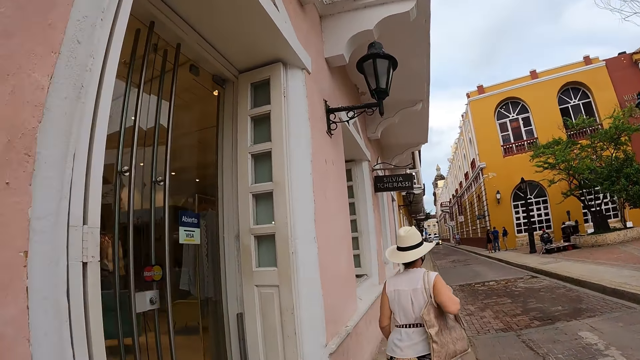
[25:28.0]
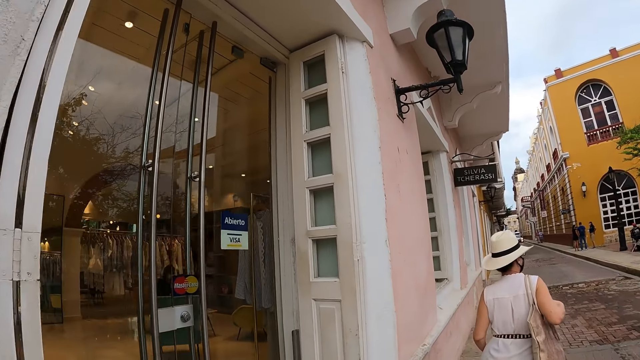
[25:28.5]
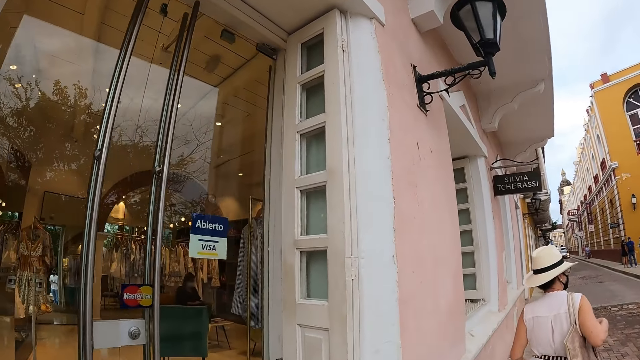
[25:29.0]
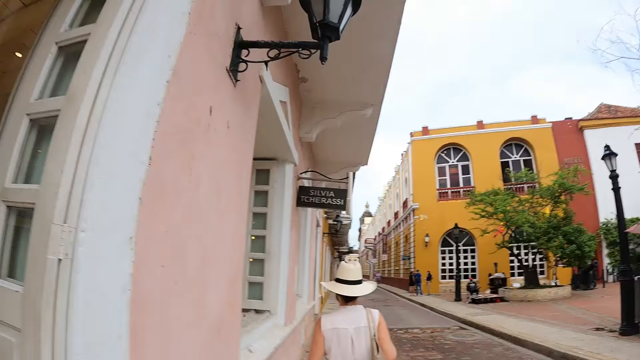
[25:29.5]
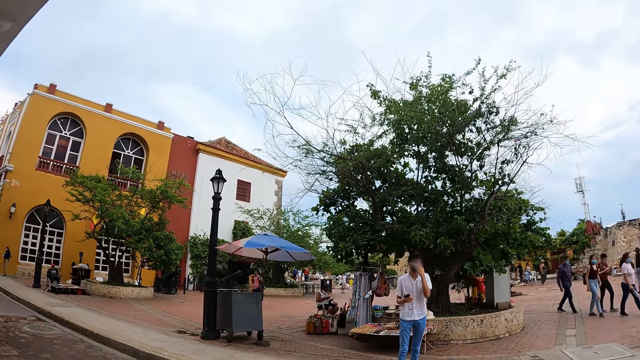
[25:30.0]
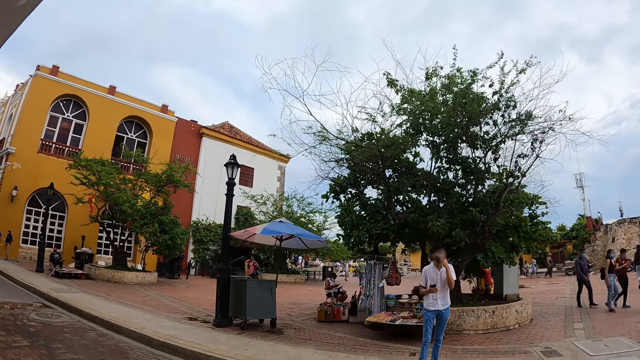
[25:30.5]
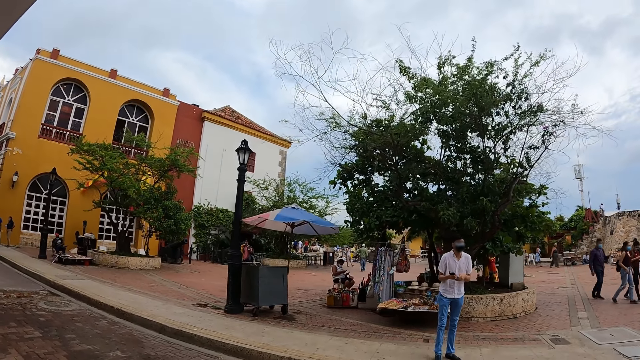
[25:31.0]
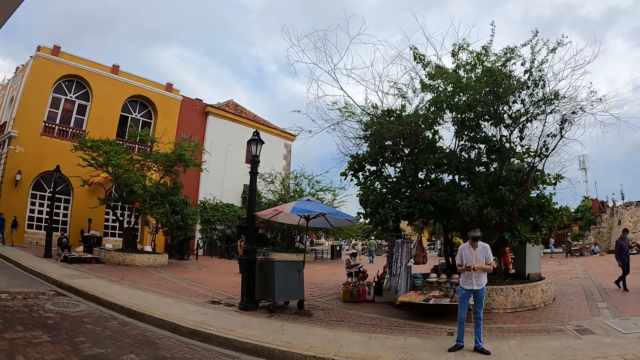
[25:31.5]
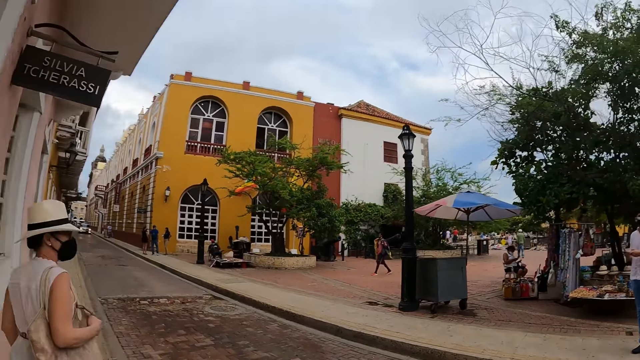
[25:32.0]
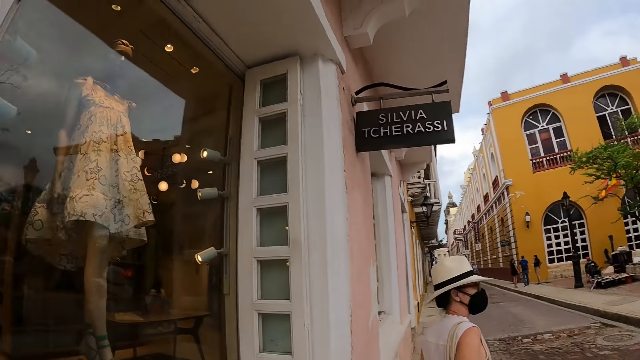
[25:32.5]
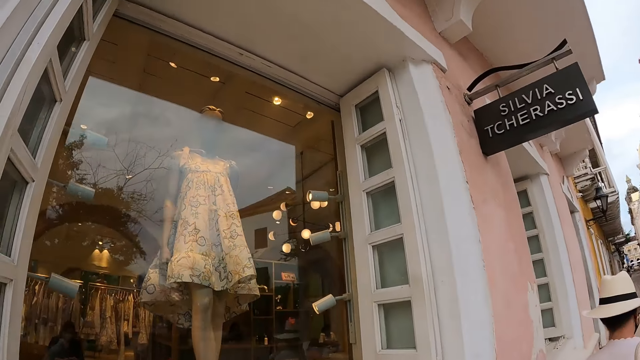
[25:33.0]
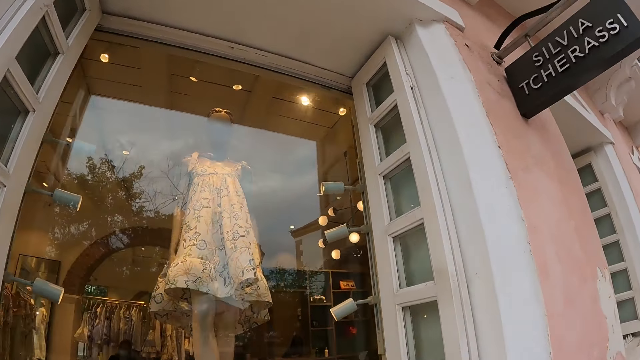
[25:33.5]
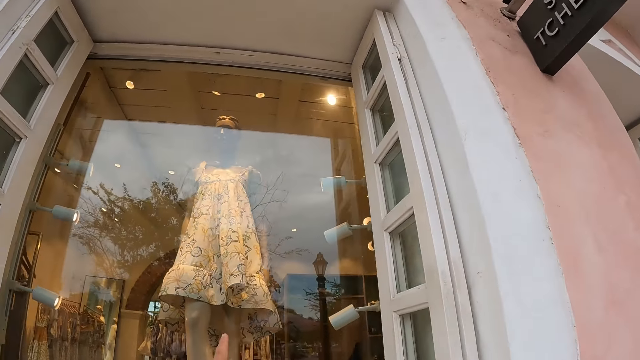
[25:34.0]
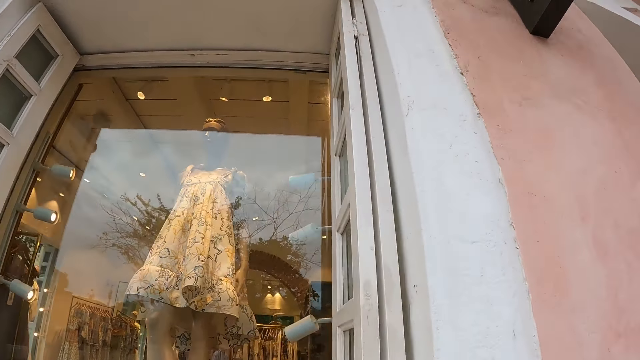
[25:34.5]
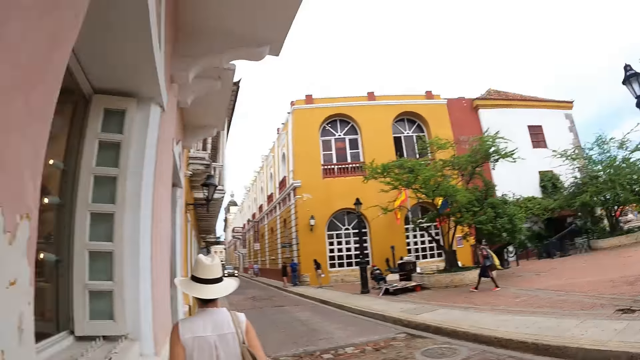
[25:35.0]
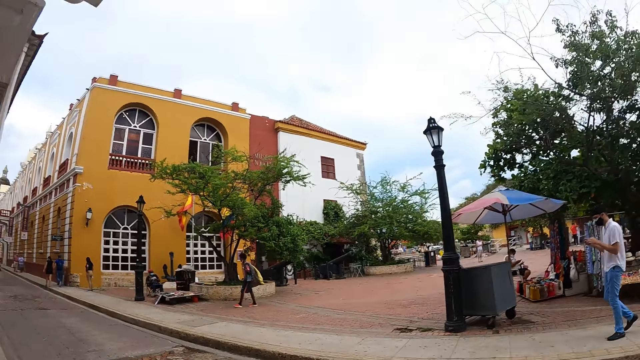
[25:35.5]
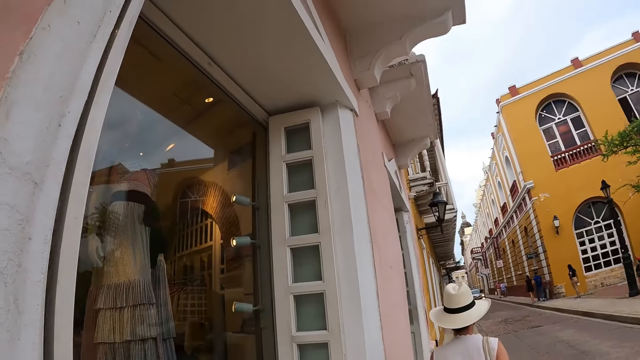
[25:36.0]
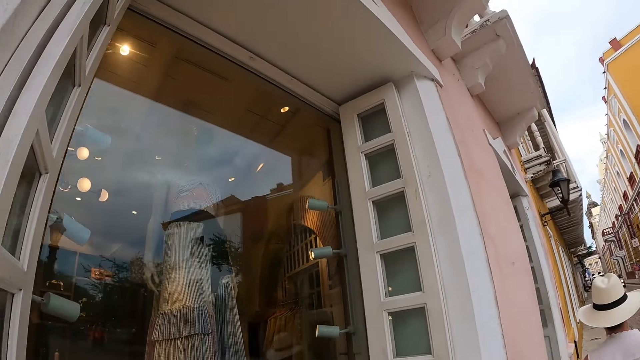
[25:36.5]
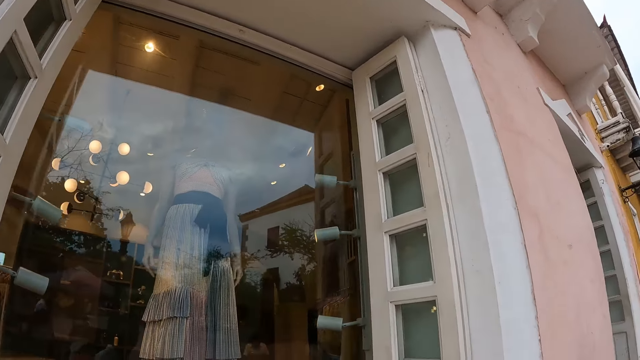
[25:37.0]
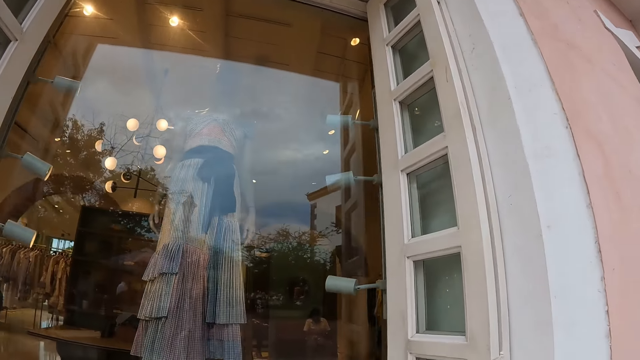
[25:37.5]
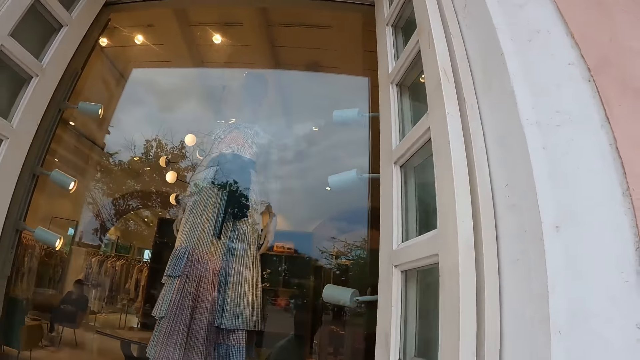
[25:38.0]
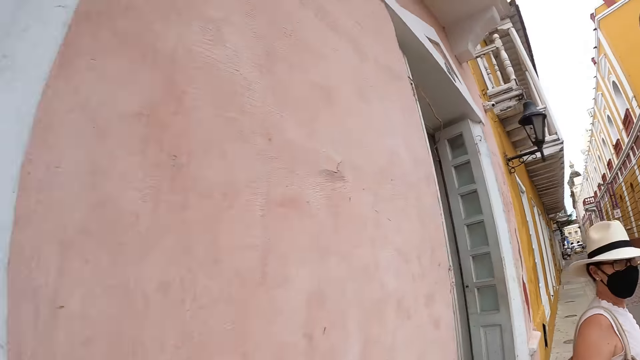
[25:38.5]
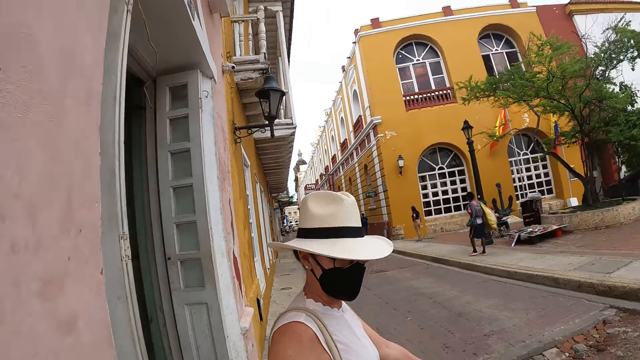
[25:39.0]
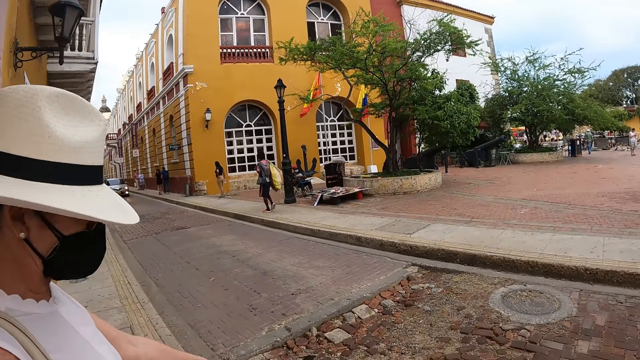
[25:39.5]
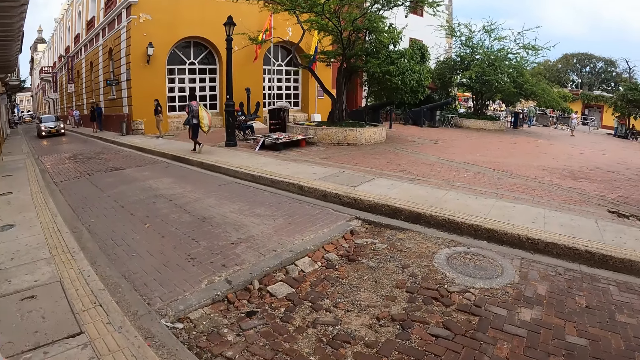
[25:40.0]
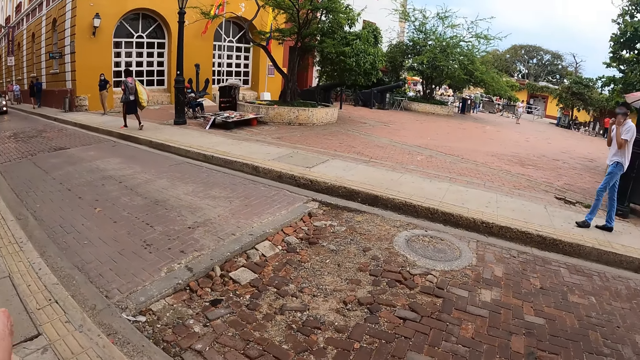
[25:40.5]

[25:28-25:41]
The camera wearer looks around the compound. They look into a shop. They look around.

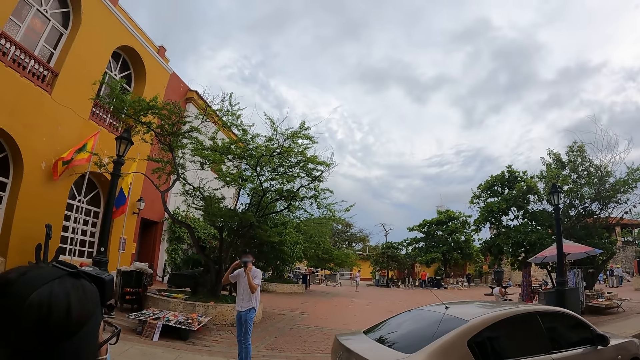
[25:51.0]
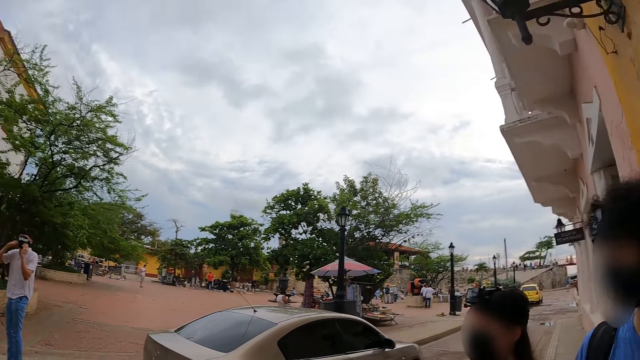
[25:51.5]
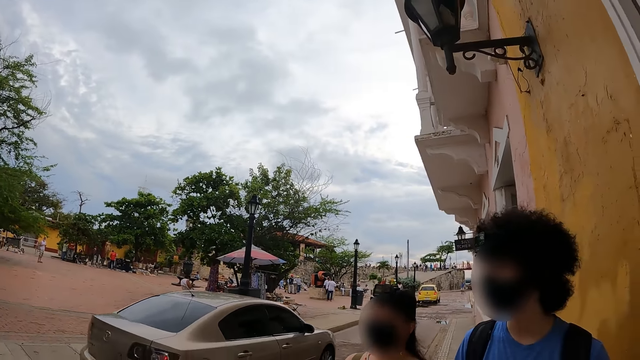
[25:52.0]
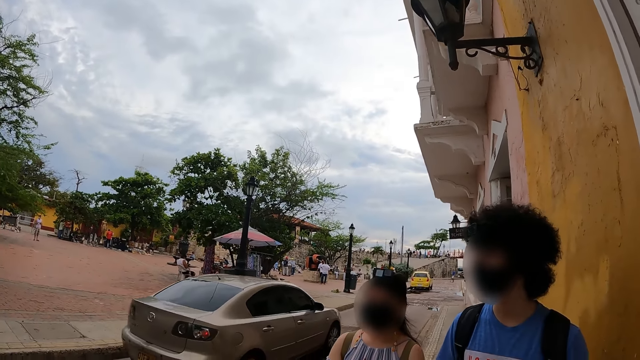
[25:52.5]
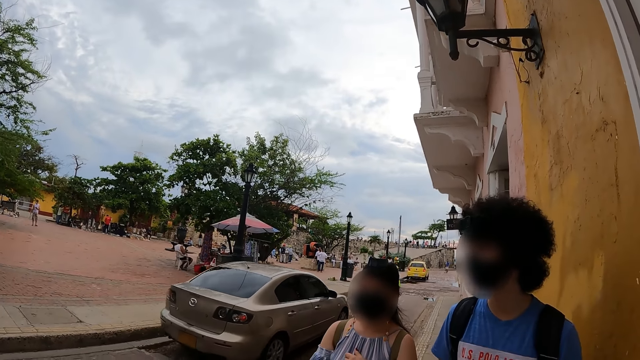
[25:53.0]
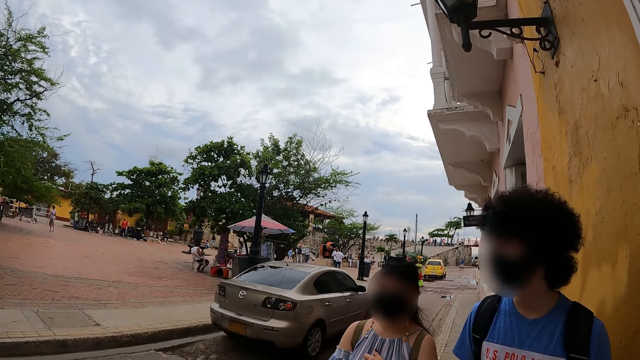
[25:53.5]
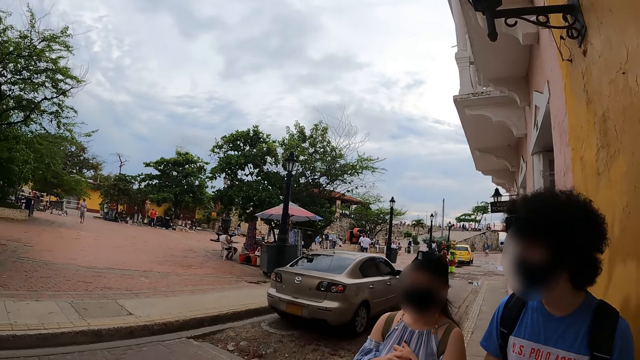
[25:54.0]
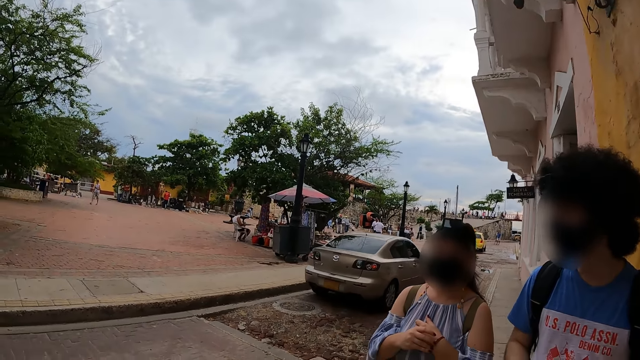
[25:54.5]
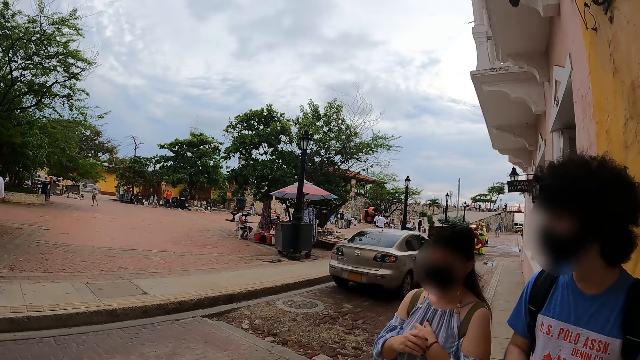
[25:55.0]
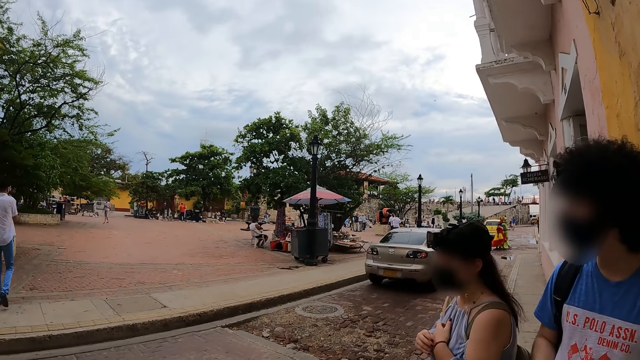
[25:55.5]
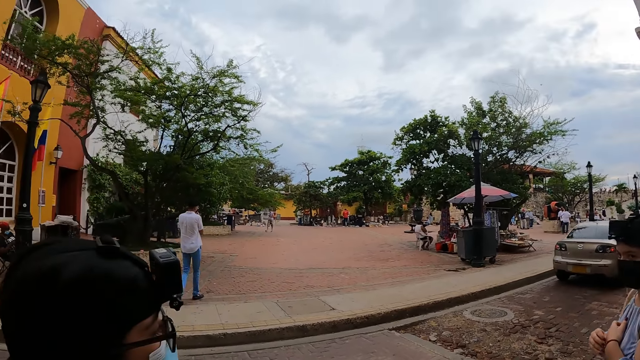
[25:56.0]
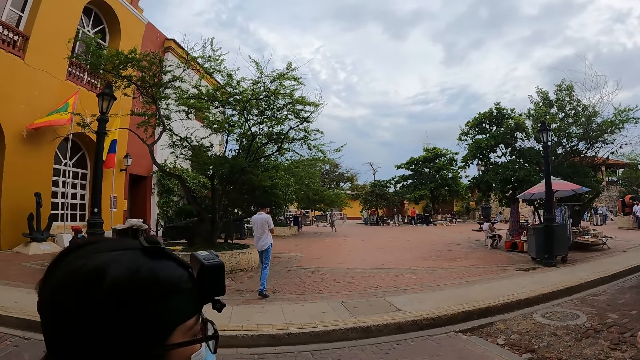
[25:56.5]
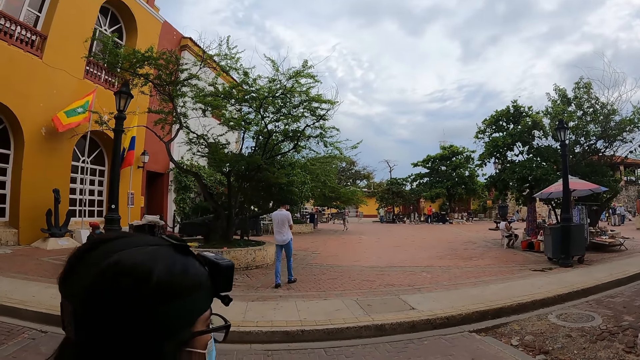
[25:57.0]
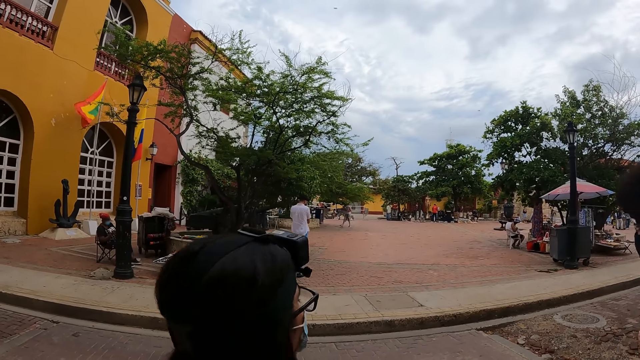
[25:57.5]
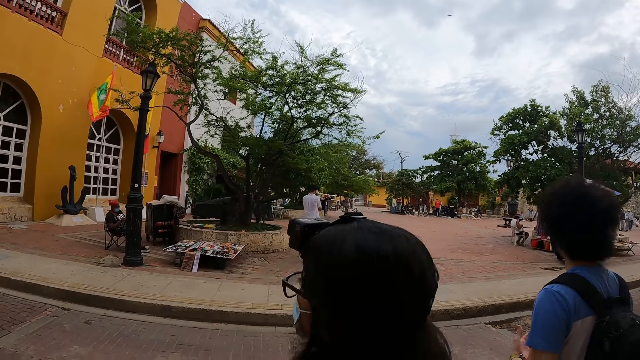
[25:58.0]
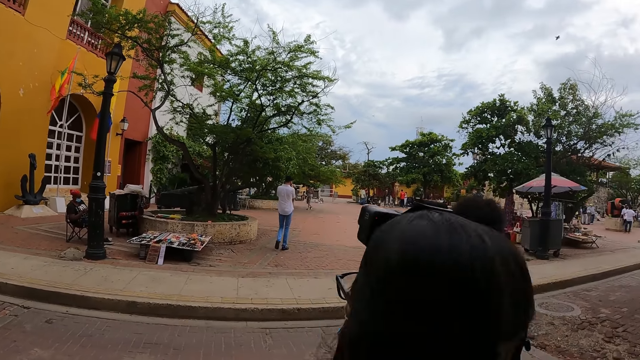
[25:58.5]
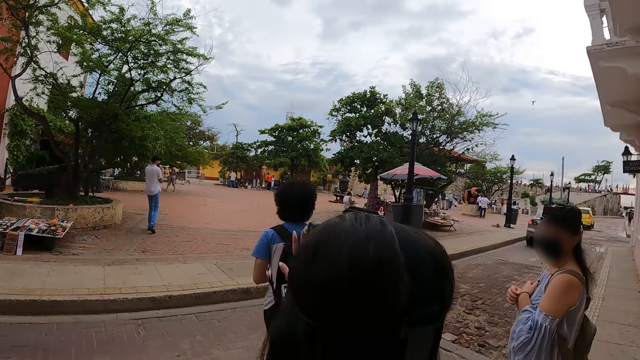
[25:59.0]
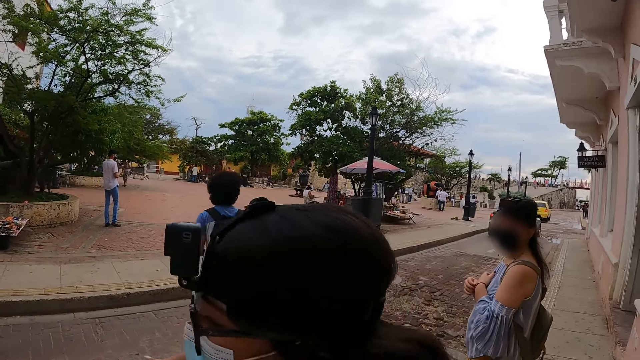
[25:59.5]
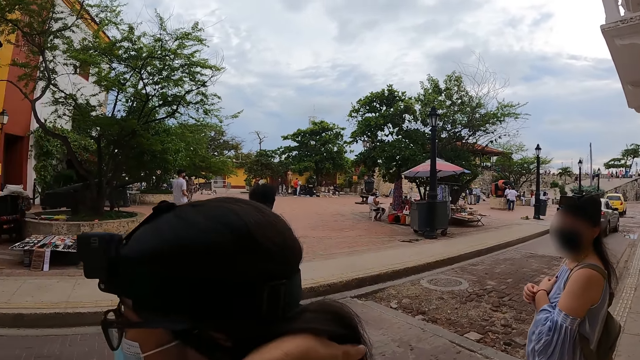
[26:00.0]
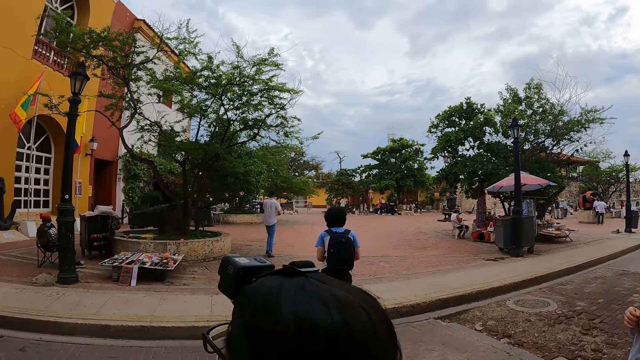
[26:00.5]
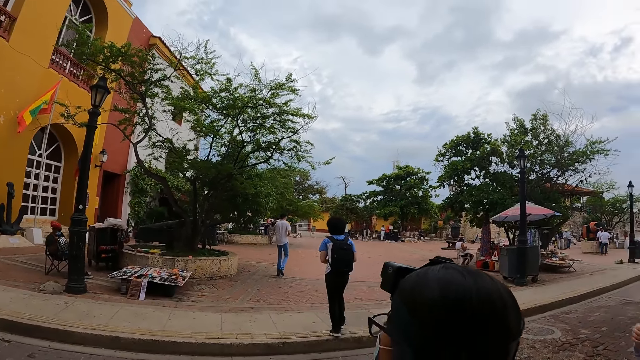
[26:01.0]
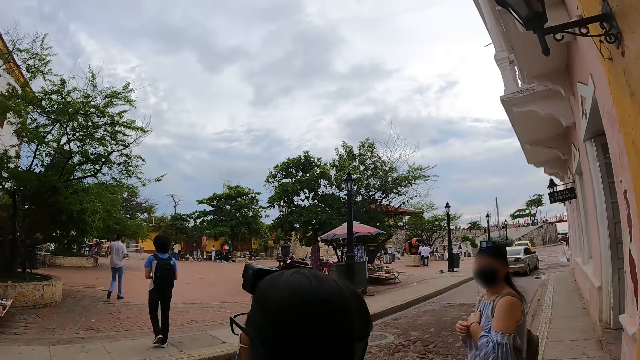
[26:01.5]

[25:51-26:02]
The camera wearer looks around the compound. They look at a vehicle. They look around.
